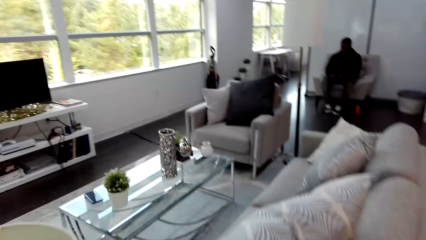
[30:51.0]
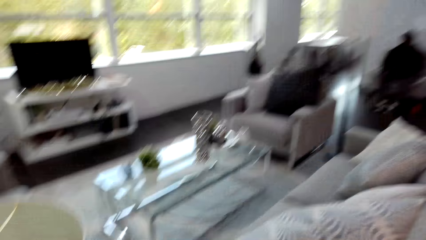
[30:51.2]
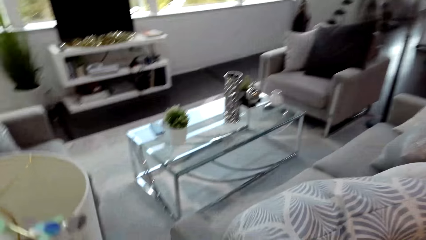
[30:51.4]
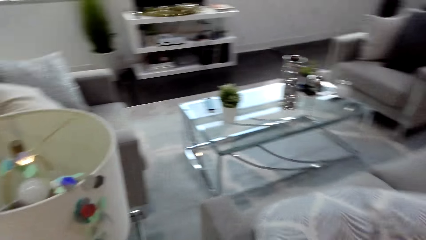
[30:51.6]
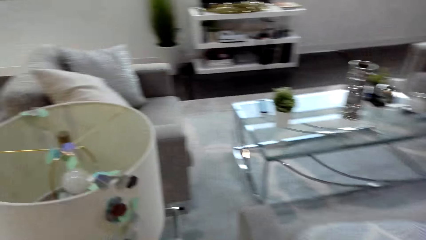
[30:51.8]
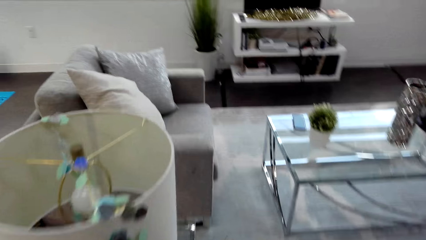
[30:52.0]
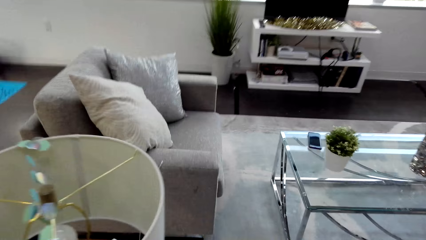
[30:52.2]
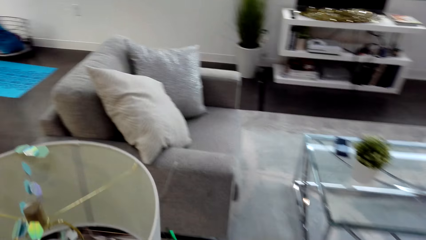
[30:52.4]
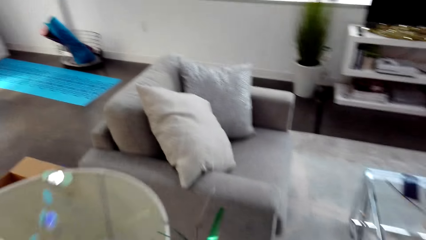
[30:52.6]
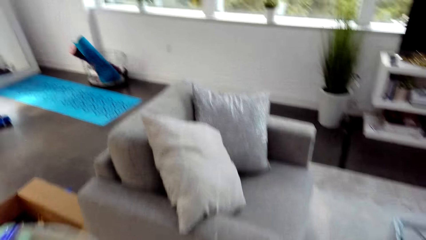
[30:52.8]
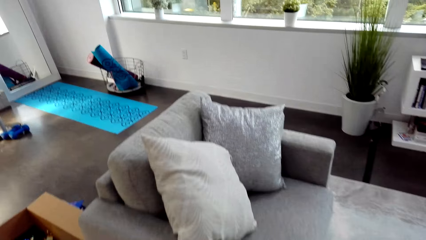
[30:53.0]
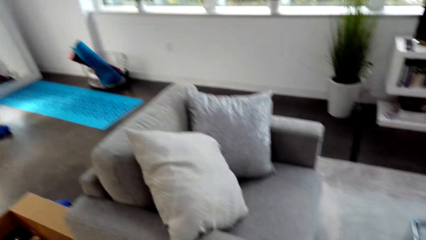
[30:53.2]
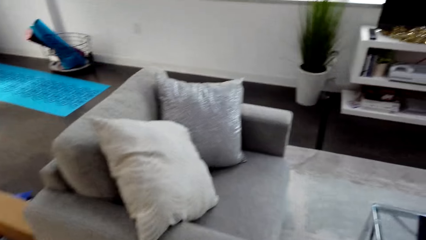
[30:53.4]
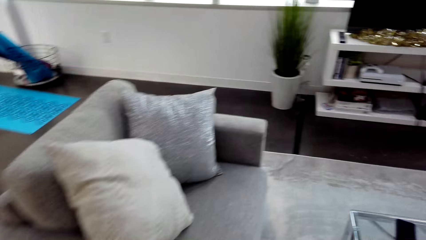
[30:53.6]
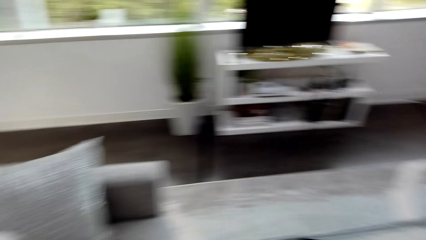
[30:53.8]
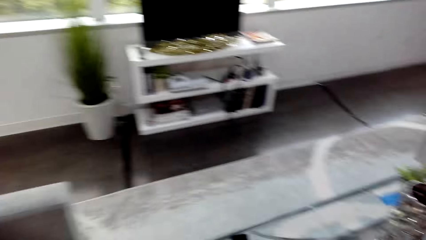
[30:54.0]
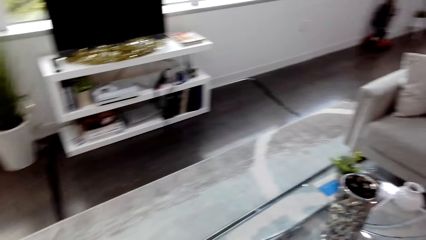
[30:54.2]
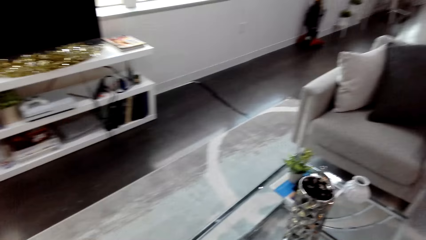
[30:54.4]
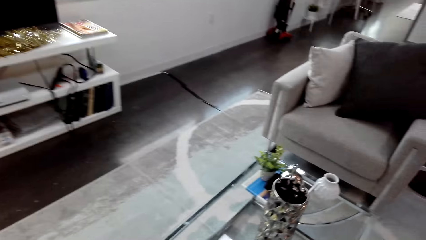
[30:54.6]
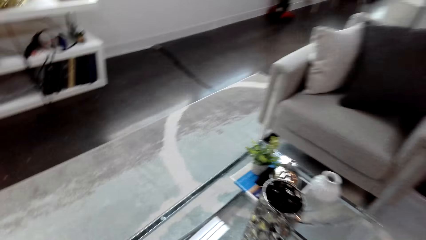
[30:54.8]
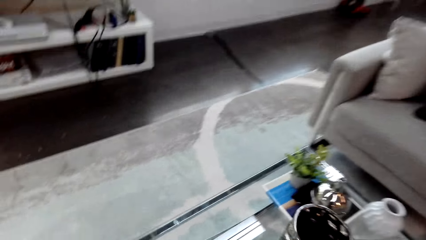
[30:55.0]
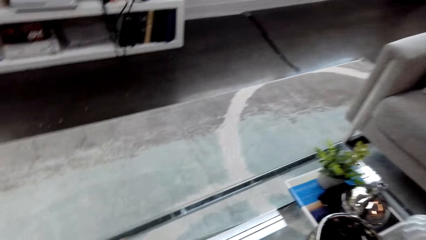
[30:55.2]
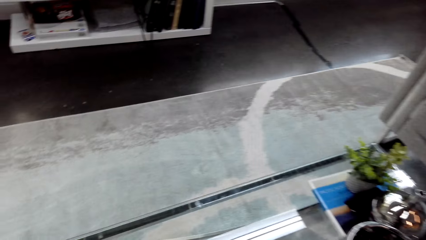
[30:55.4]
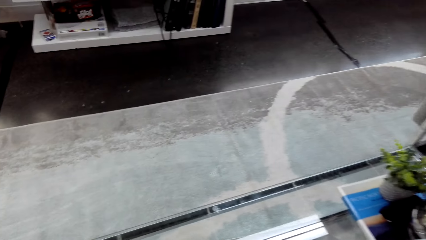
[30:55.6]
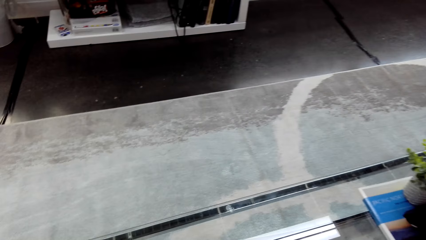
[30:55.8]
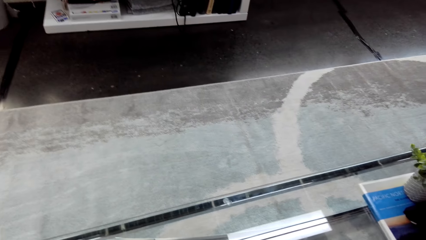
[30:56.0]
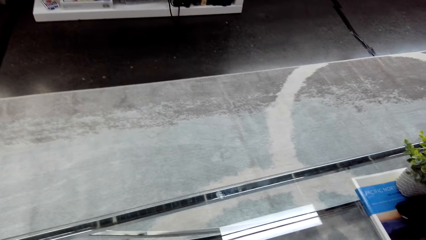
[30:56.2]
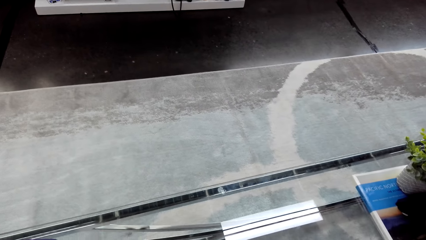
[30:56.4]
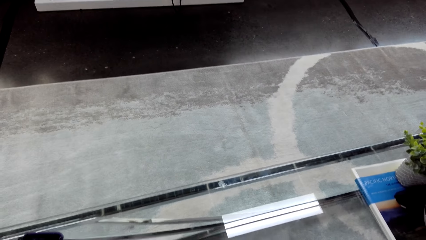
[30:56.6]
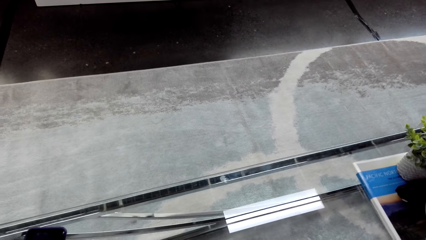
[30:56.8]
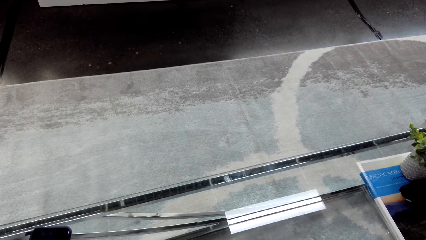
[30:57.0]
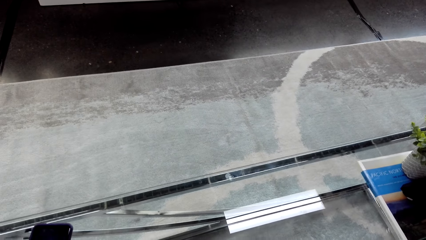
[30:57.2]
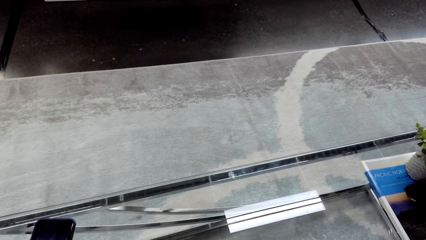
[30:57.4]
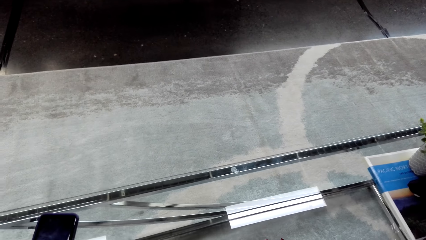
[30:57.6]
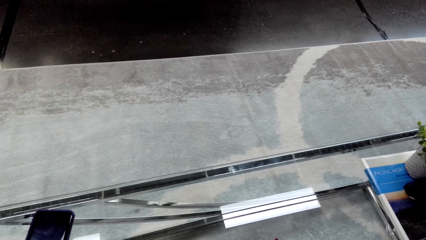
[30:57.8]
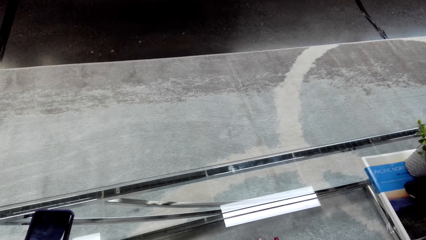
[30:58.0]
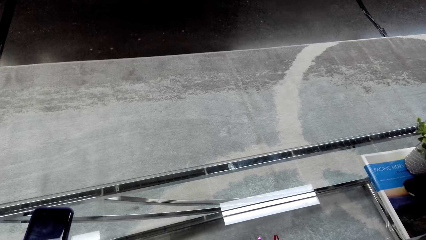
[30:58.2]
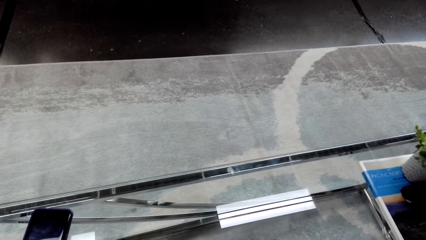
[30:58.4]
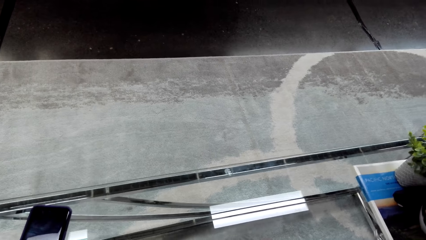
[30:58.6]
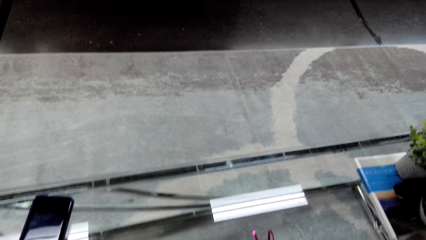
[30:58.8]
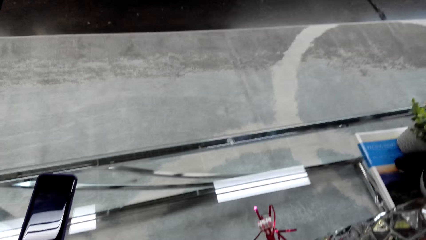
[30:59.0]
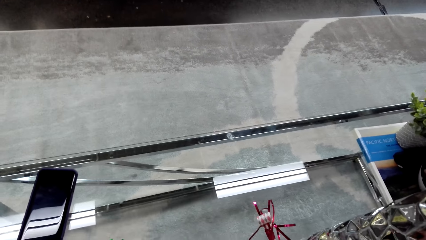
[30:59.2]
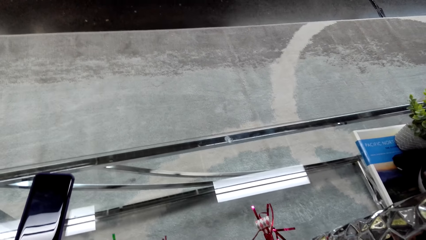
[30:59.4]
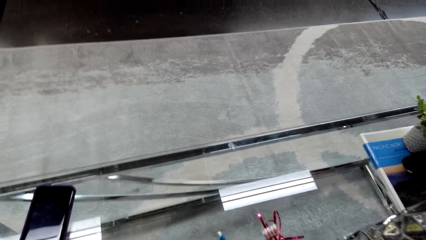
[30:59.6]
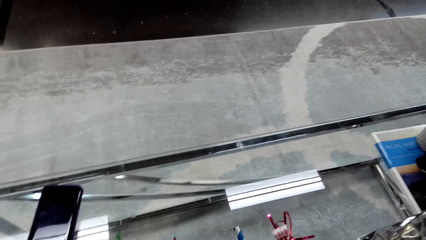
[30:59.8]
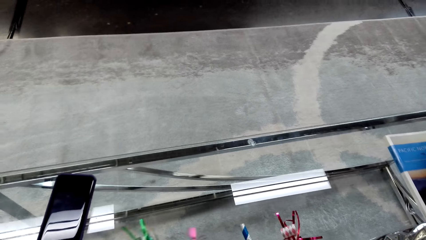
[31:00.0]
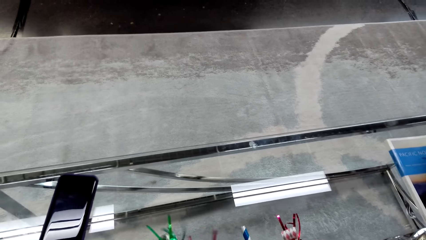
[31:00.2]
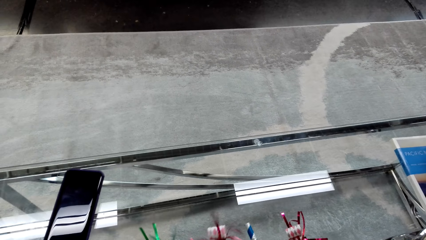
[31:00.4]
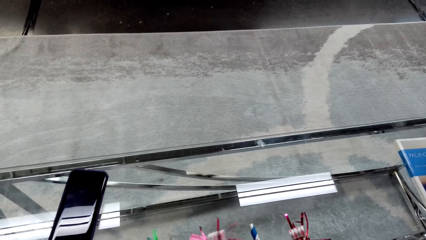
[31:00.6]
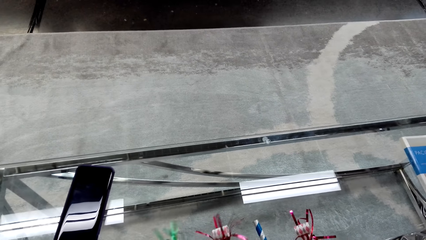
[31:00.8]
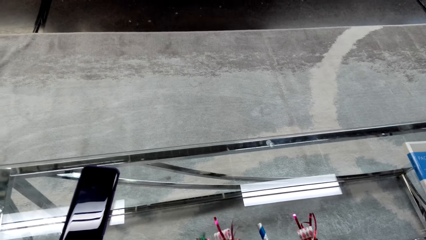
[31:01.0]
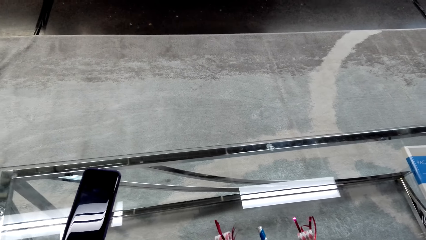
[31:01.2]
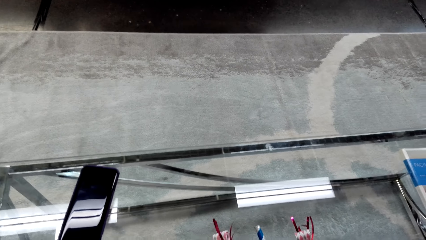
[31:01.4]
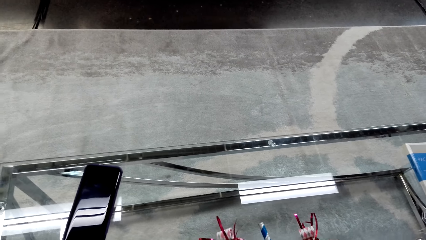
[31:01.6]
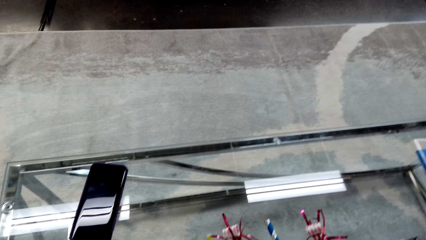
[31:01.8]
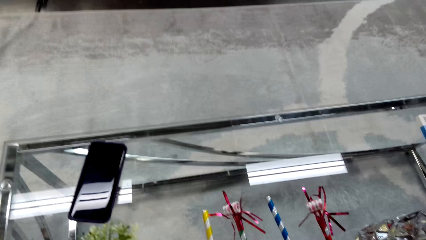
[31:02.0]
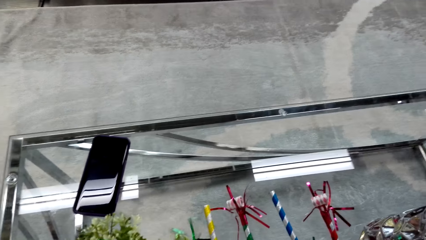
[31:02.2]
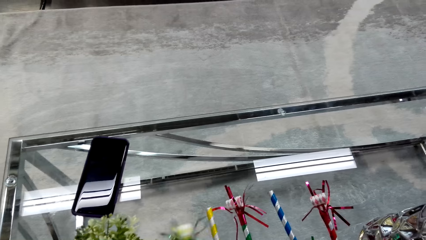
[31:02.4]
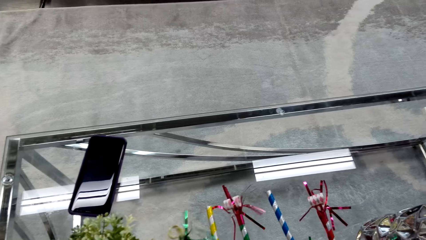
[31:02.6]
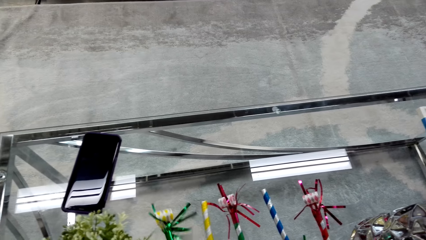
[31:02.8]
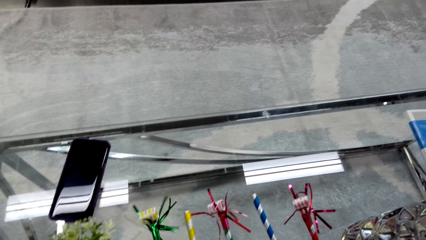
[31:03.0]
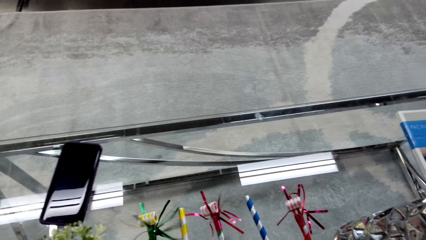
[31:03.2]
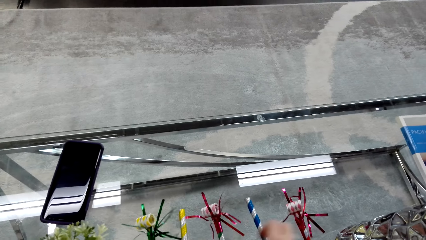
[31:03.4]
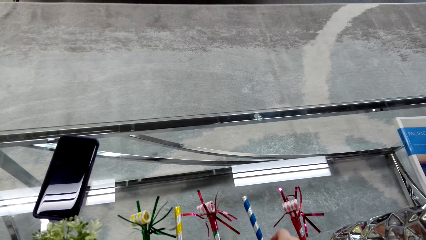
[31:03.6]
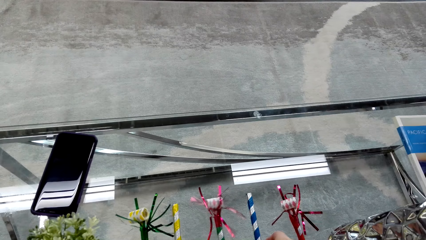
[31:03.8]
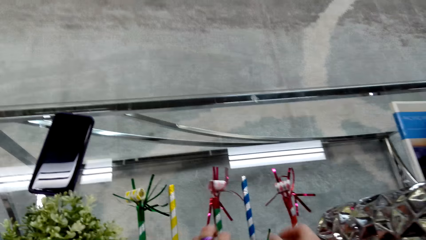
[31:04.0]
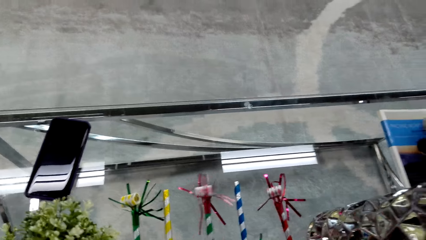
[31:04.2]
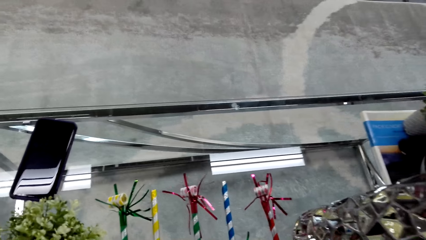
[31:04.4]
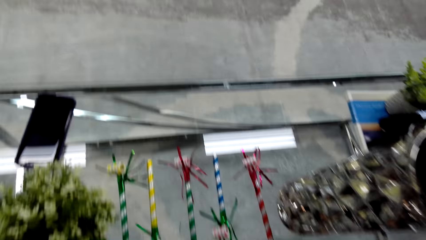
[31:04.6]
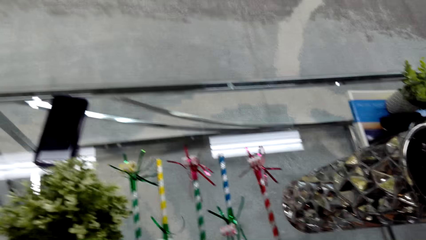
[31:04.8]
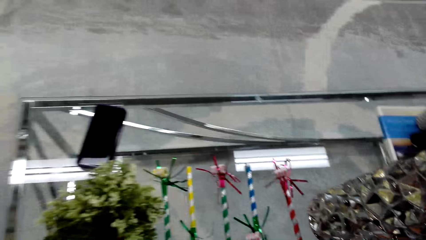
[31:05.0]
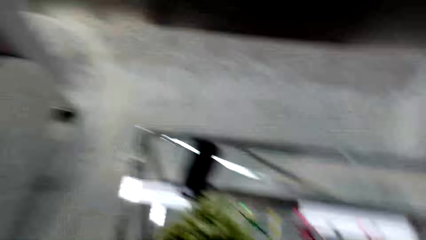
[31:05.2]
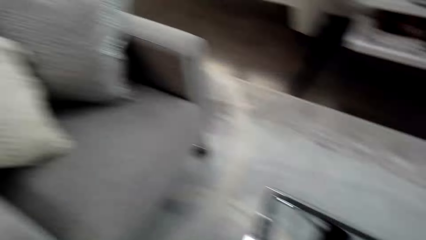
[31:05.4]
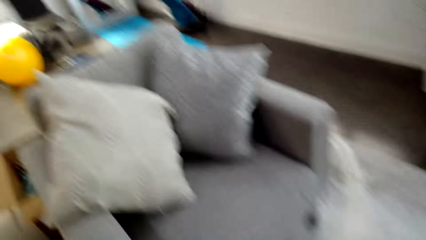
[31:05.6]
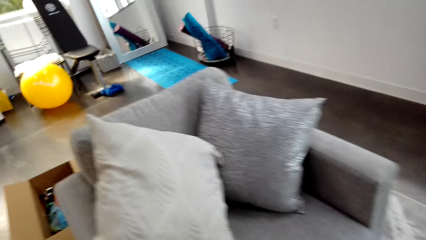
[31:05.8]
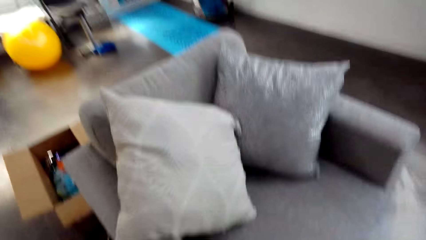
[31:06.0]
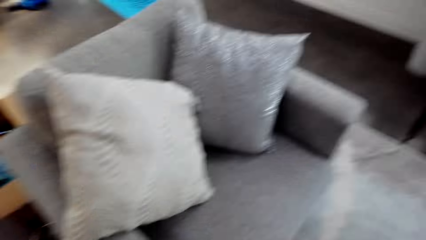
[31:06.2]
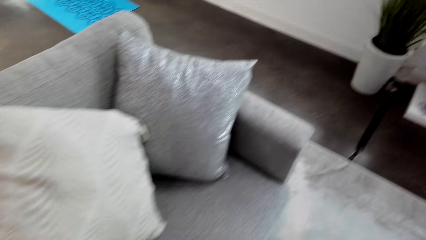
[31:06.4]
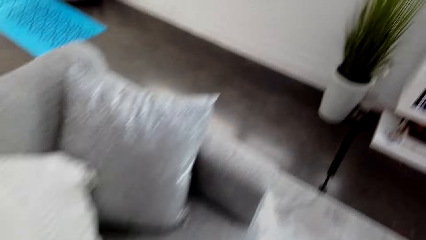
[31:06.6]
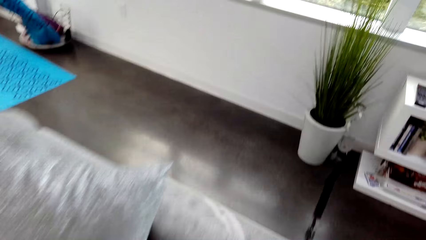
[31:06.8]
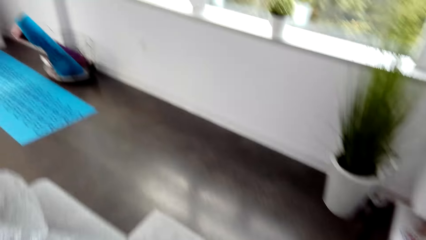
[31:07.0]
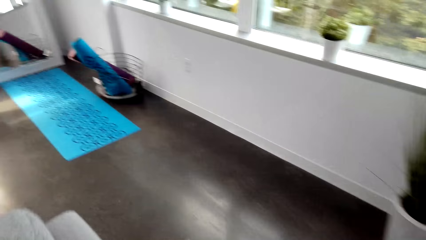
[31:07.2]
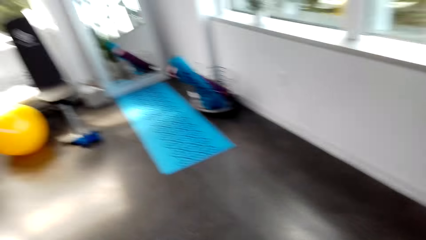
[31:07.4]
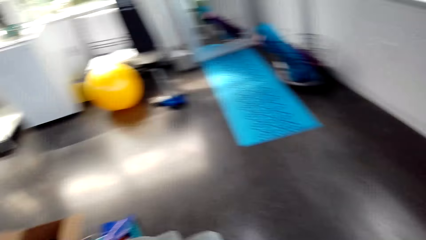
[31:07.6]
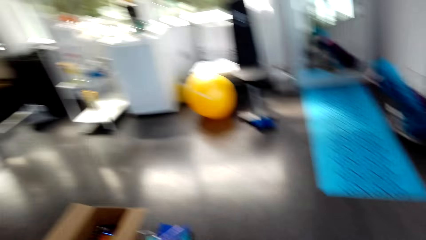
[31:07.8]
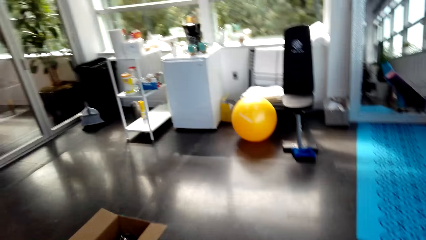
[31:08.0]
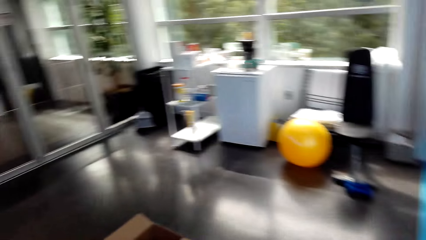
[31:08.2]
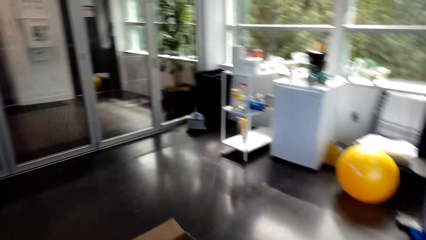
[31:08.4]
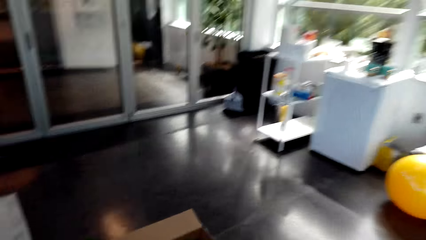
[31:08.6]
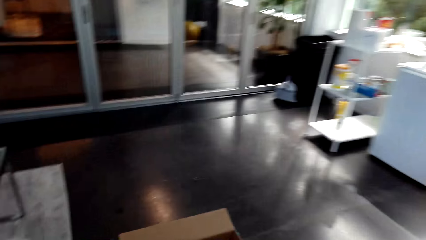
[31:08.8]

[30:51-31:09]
The camera wearer talks to a man. They look around the room. They walk around the room. They put the party blowers on the table. They adjust decorating flowers. They look around the room. They walk around the room.
